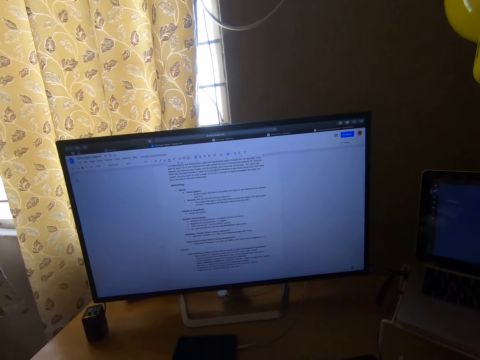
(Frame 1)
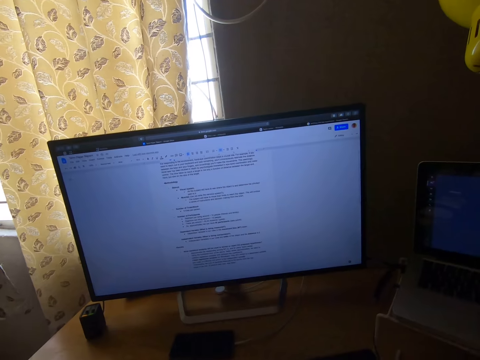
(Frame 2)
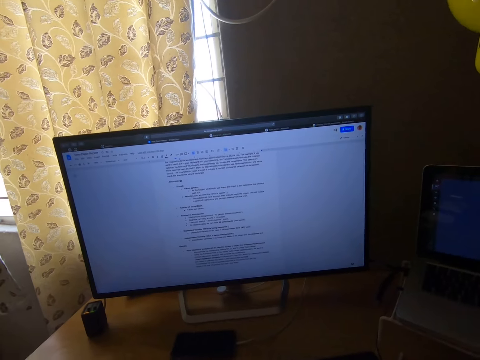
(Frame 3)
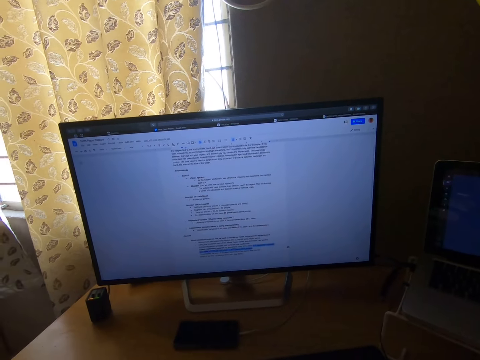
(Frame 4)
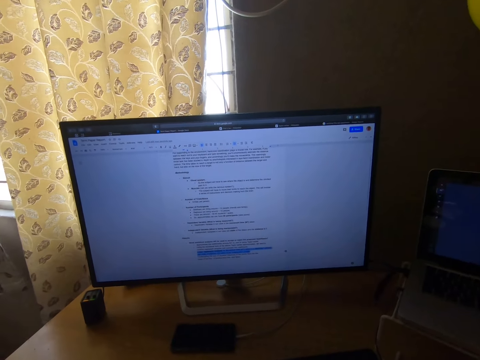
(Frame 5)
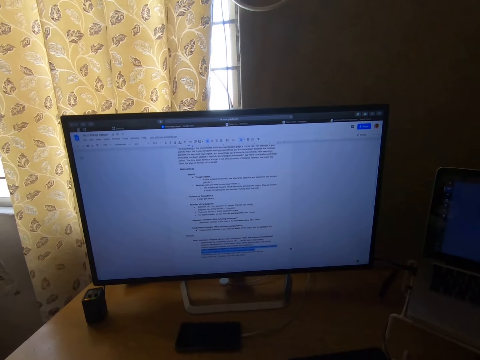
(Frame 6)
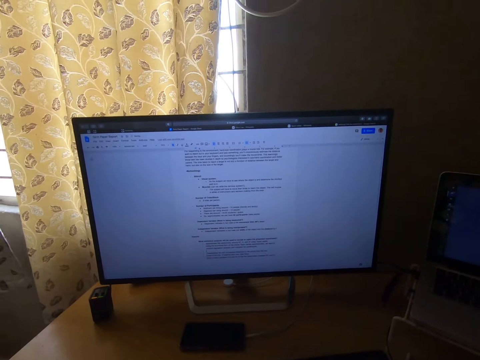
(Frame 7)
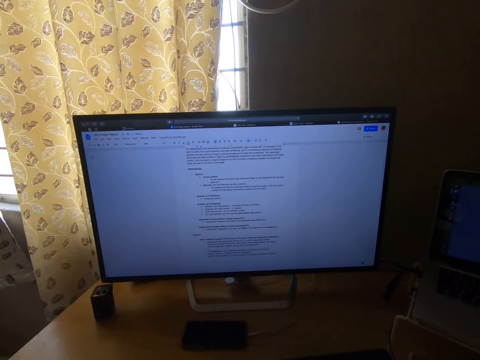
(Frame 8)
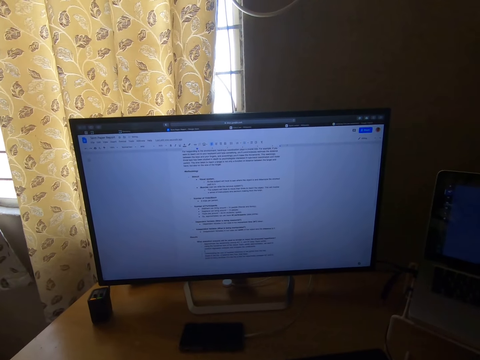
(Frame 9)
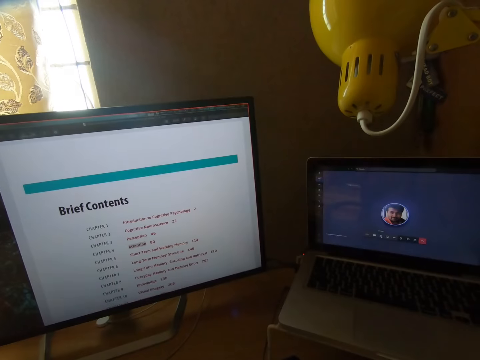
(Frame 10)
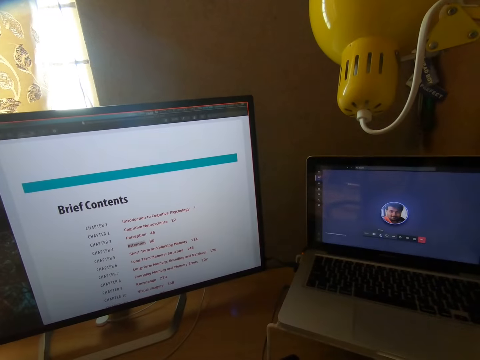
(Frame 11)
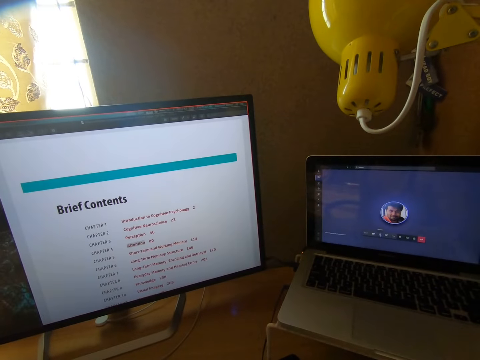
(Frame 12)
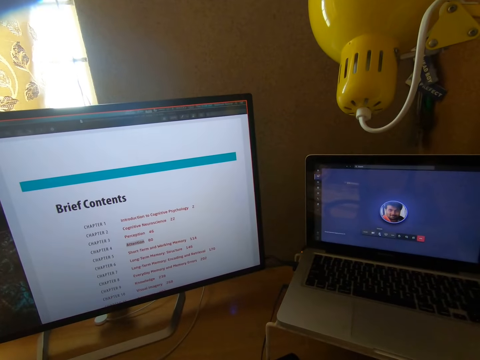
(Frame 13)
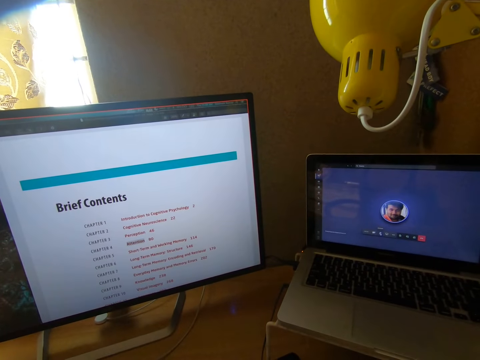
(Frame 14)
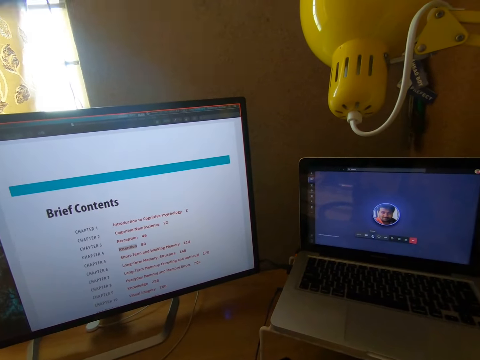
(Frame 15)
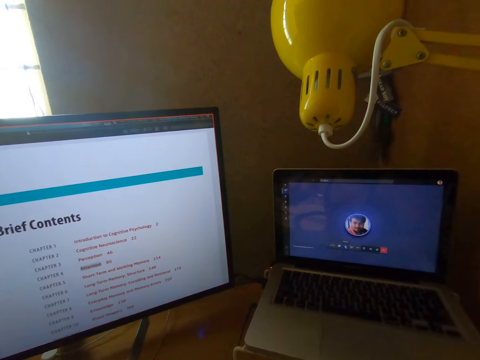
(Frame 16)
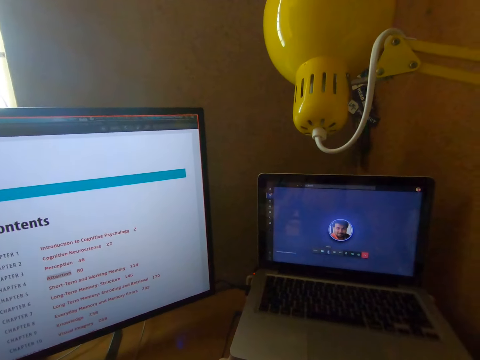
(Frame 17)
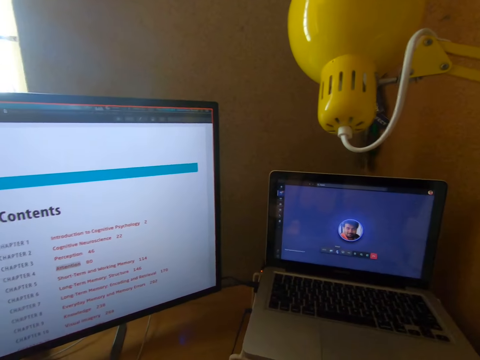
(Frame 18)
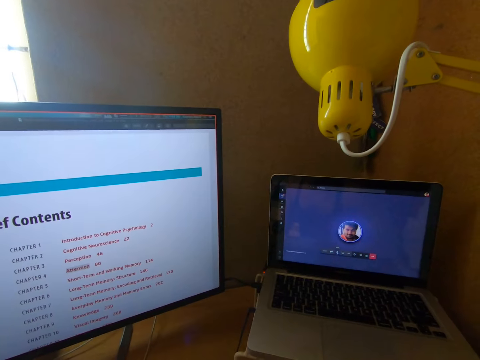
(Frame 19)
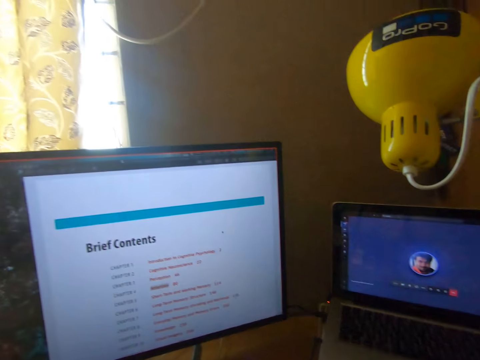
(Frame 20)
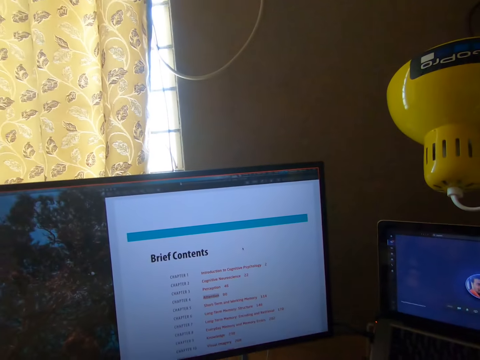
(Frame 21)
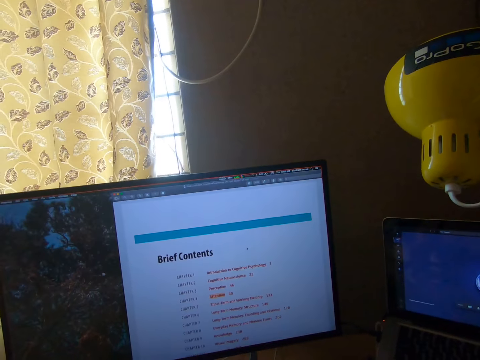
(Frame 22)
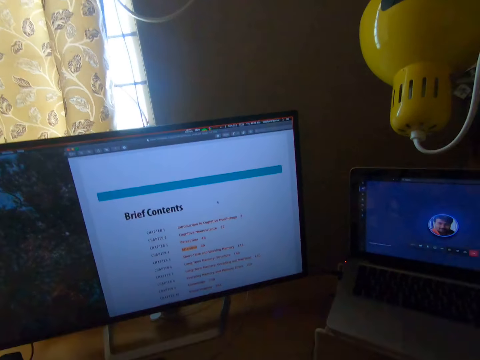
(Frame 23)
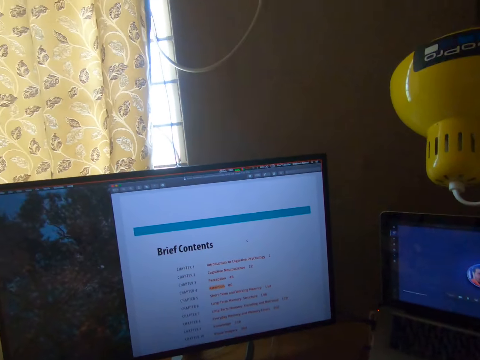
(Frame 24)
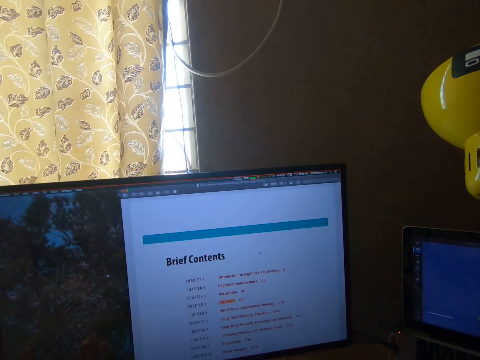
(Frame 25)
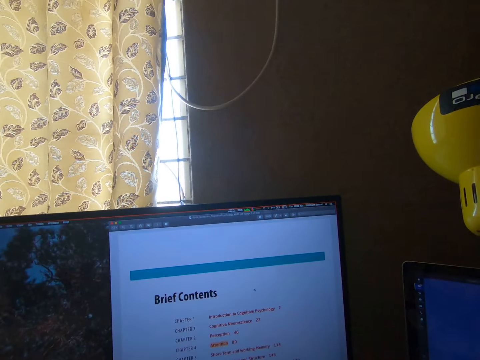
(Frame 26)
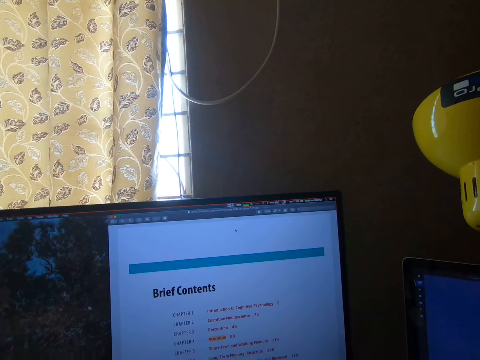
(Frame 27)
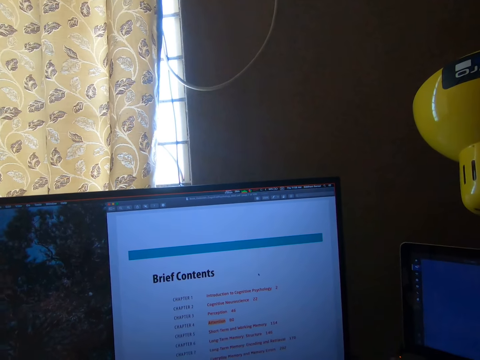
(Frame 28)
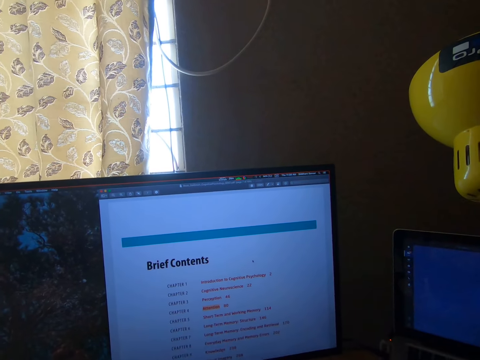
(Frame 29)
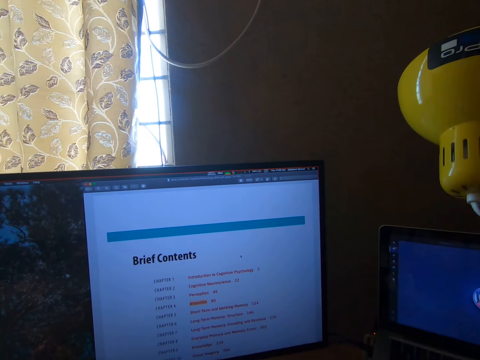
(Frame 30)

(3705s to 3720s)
The camera wearer highlights the sentence. He deletes the sentence. He types with the keyboard. He stares at his computer. He converses.

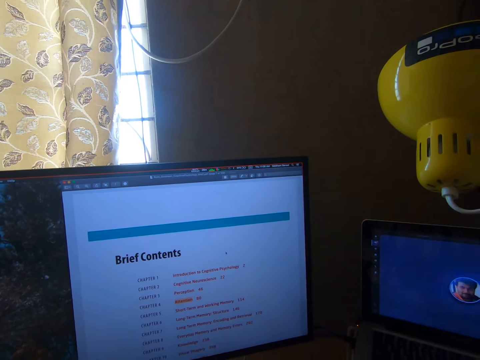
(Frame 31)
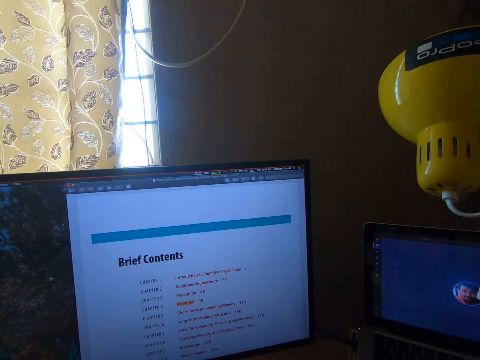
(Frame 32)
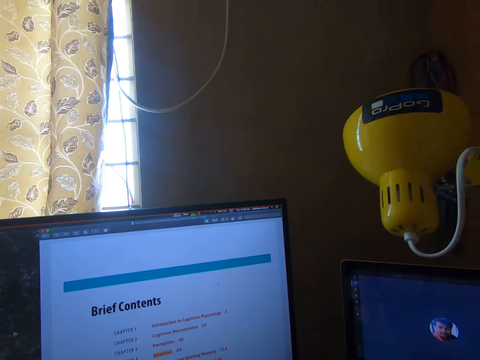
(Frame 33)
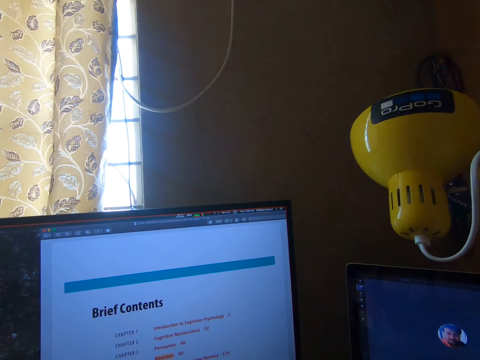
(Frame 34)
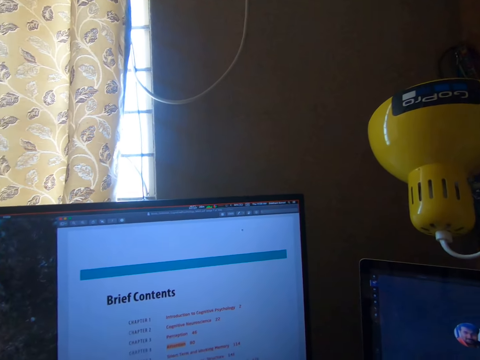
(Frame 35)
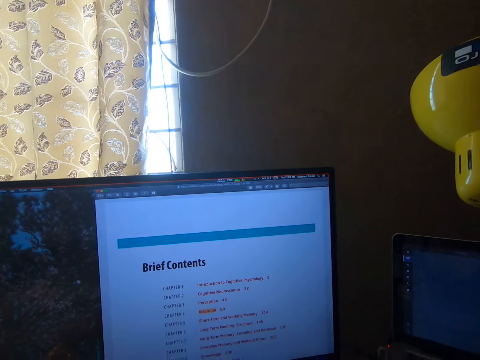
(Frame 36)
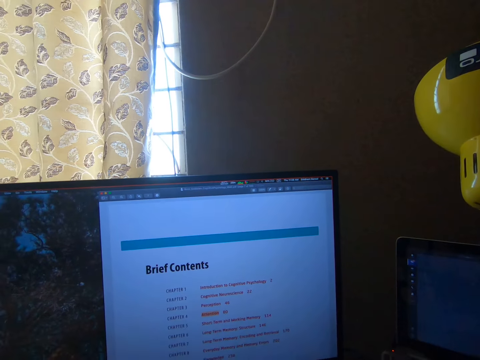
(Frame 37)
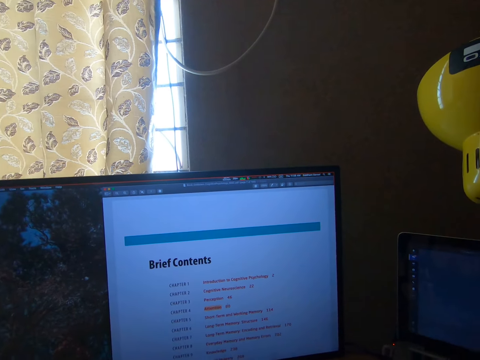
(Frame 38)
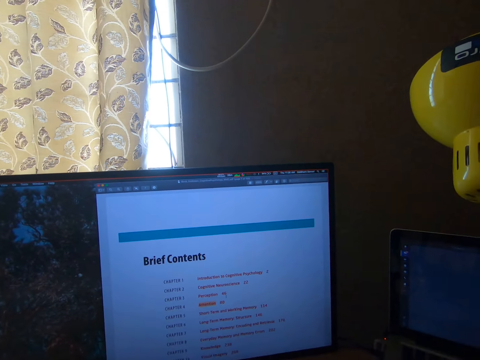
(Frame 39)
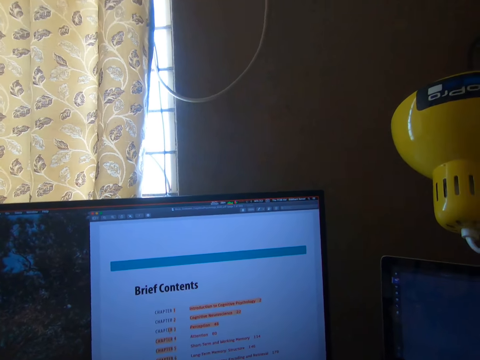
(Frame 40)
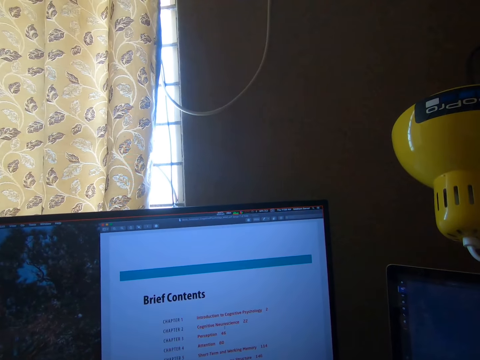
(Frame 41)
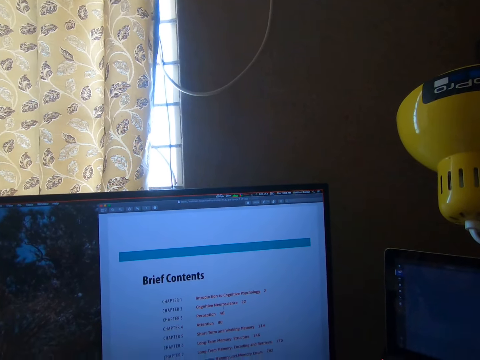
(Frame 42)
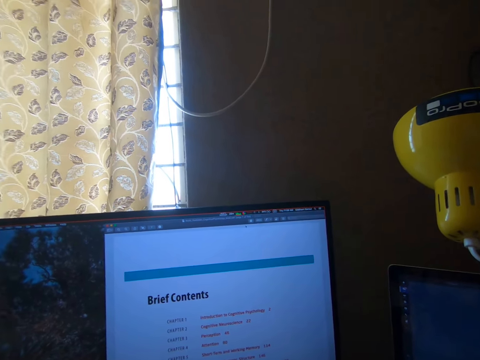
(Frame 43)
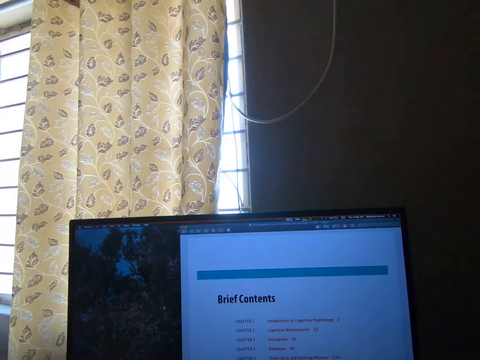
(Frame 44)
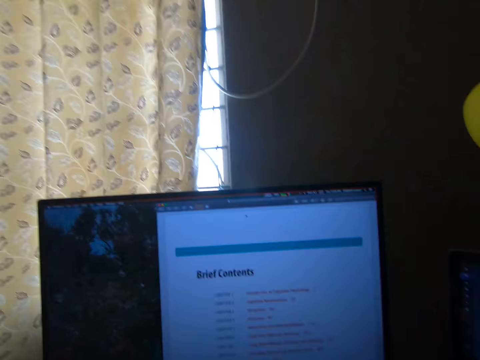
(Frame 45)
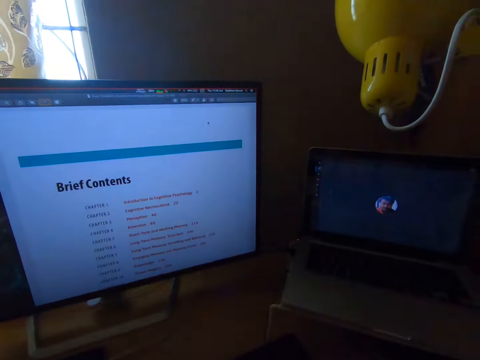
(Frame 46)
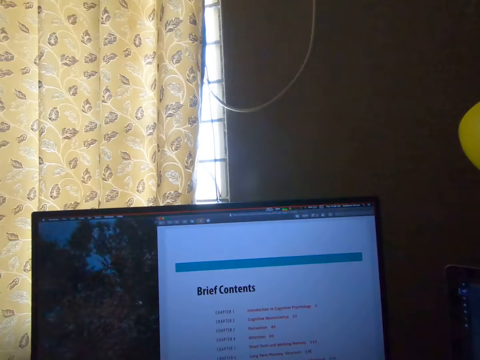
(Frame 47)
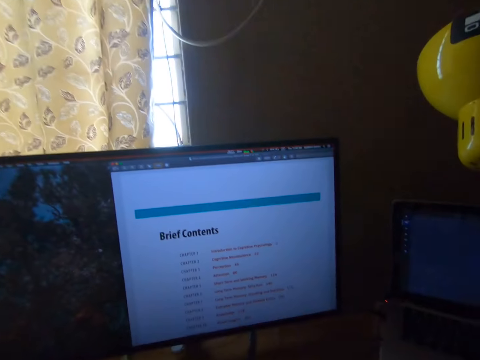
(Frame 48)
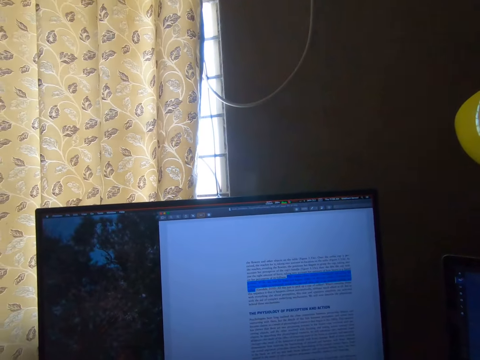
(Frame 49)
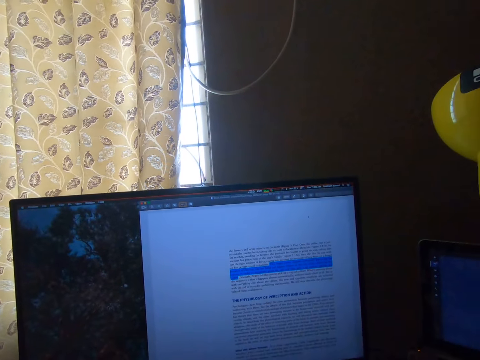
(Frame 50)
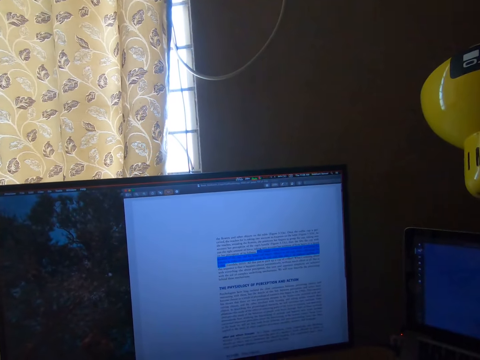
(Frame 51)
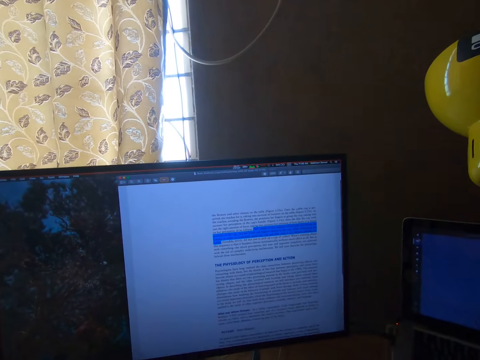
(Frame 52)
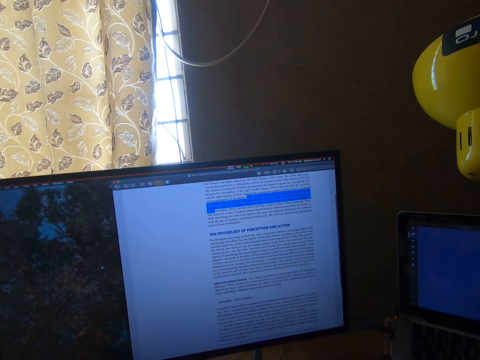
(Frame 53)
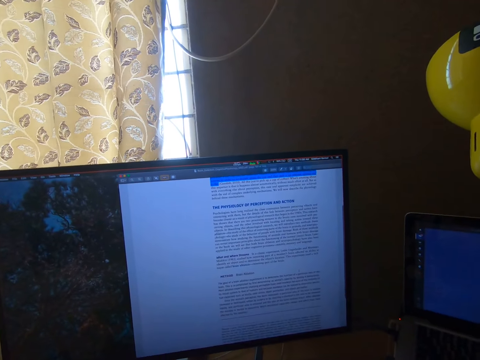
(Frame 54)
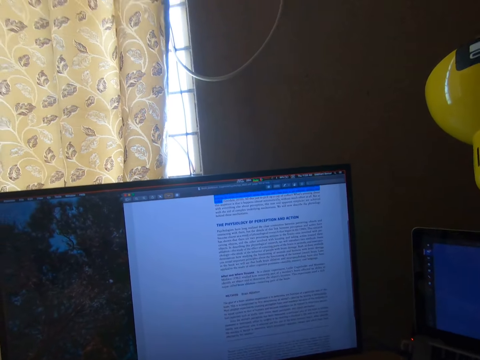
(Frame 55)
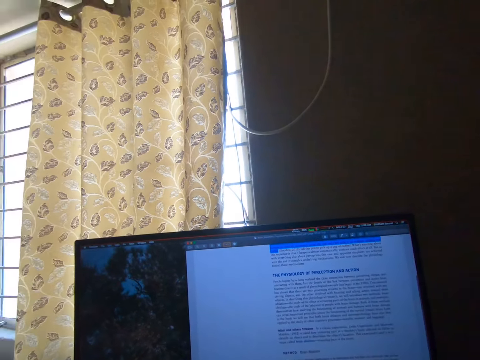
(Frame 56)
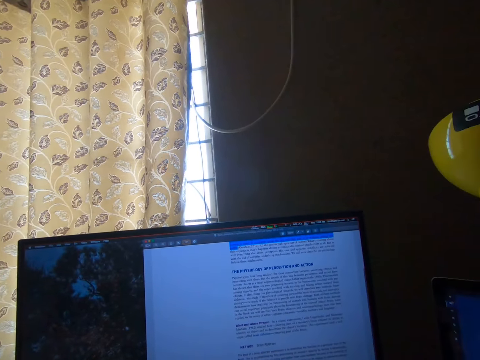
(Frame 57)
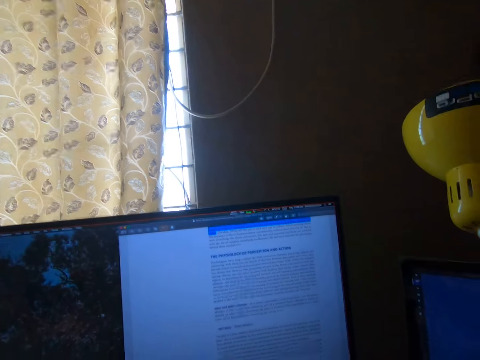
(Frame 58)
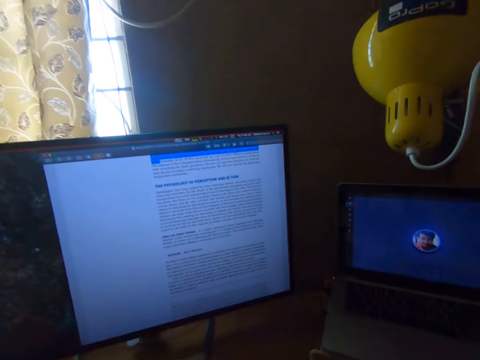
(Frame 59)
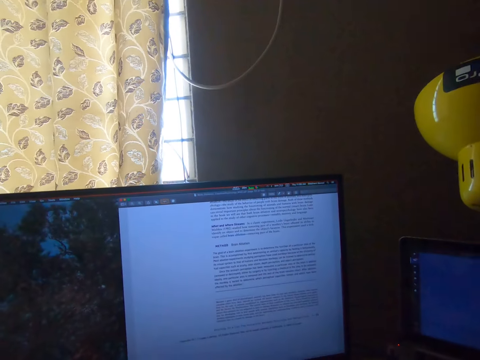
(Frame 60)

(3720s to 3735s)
The camera wearer highlights the text. He clicks the mouse. He converses. He clicks on his computer. He scrolls his computer.
